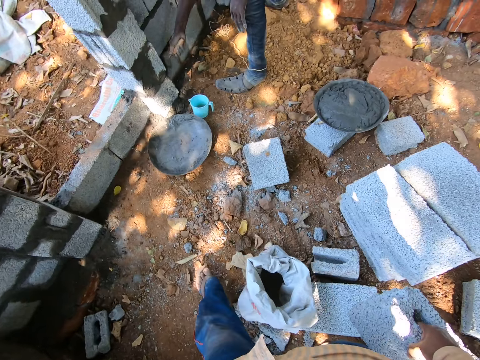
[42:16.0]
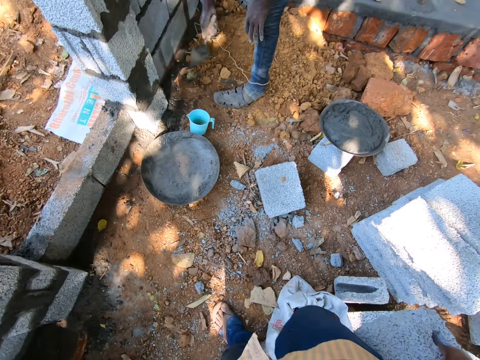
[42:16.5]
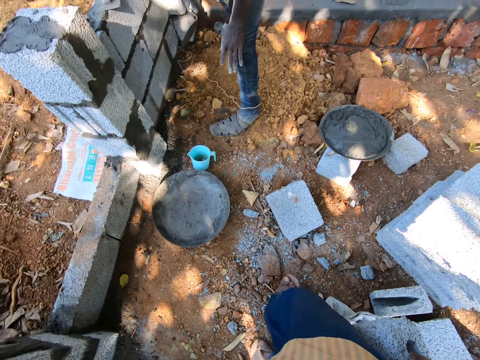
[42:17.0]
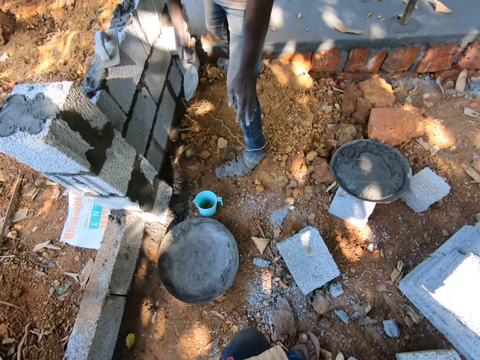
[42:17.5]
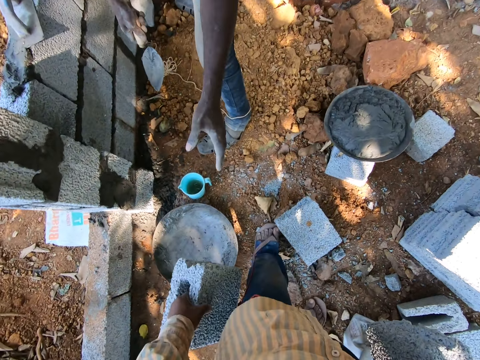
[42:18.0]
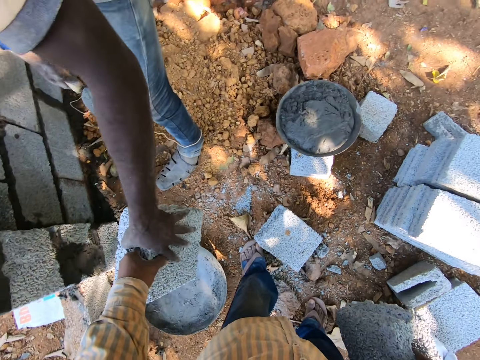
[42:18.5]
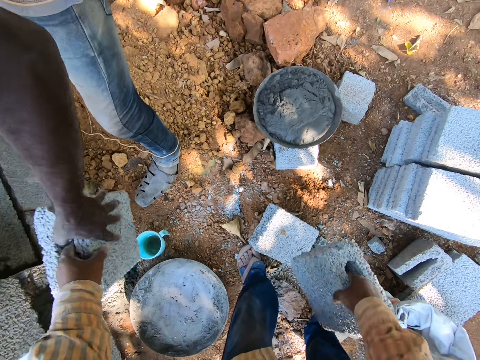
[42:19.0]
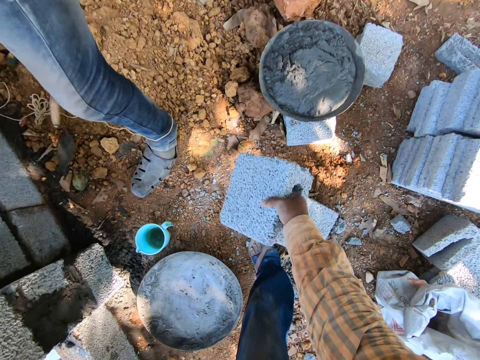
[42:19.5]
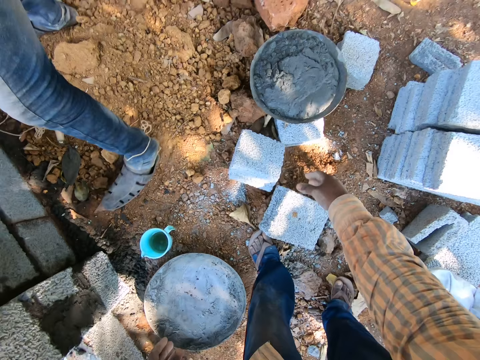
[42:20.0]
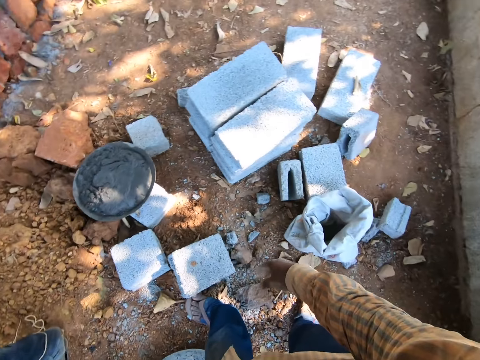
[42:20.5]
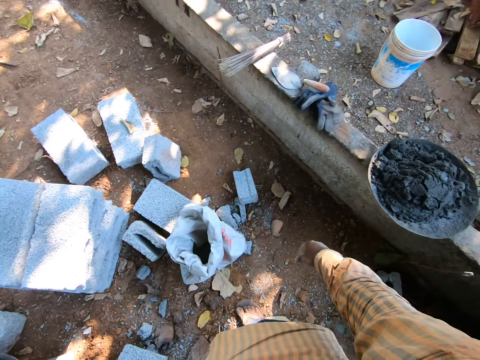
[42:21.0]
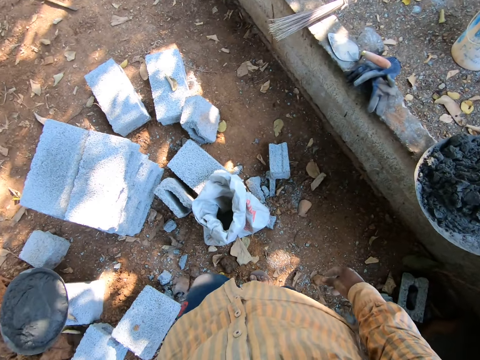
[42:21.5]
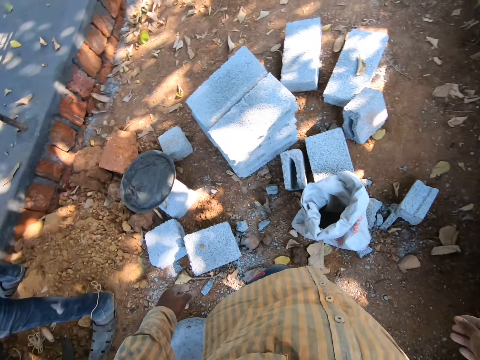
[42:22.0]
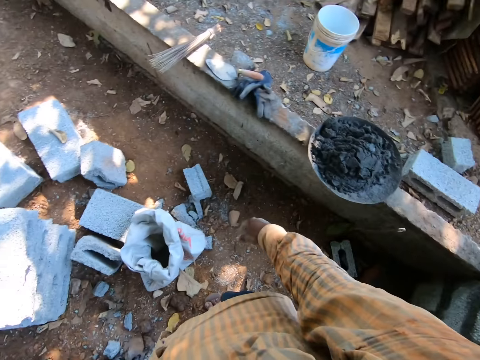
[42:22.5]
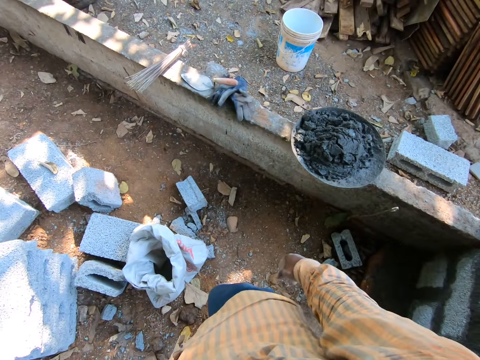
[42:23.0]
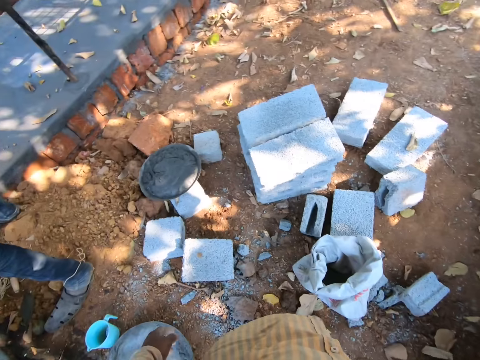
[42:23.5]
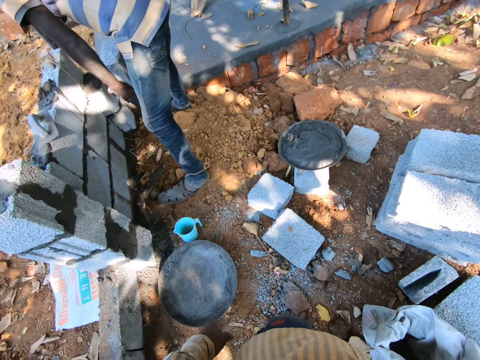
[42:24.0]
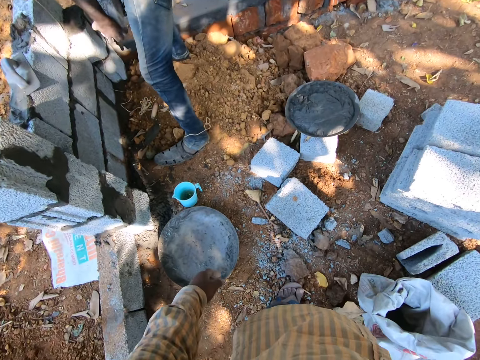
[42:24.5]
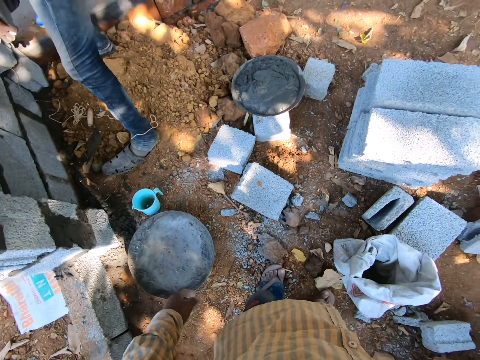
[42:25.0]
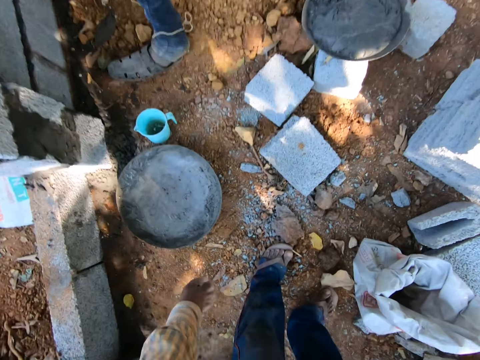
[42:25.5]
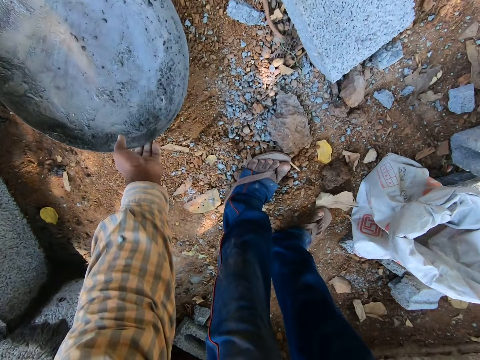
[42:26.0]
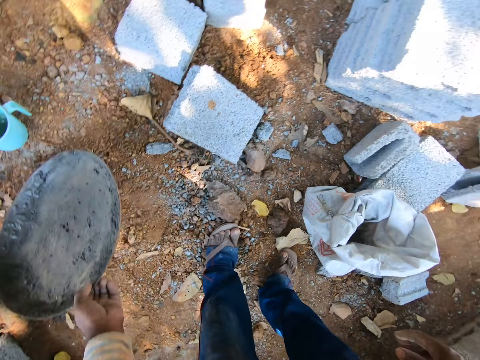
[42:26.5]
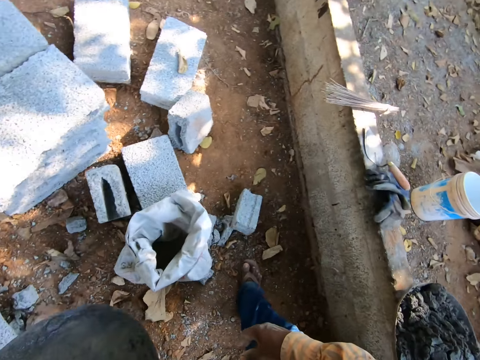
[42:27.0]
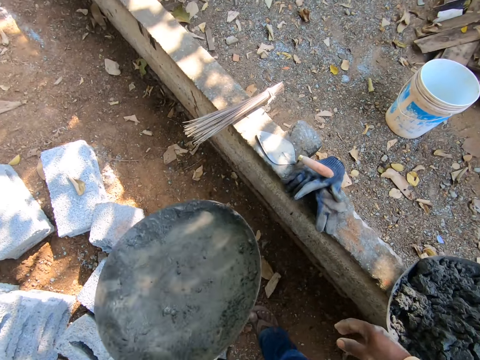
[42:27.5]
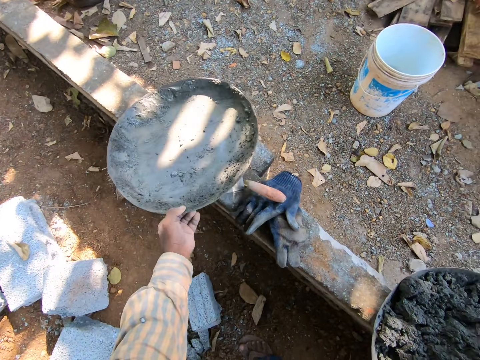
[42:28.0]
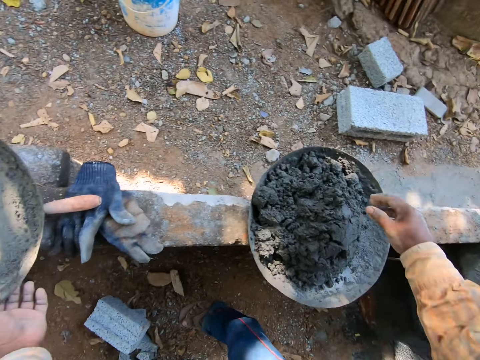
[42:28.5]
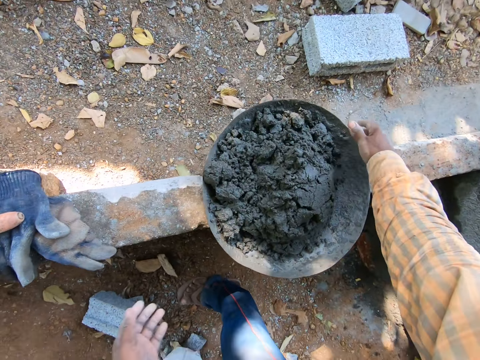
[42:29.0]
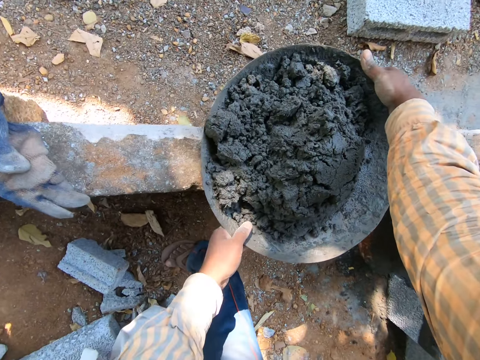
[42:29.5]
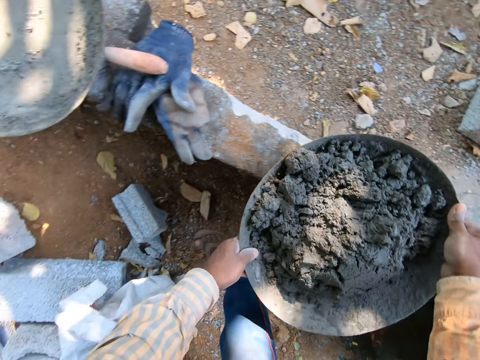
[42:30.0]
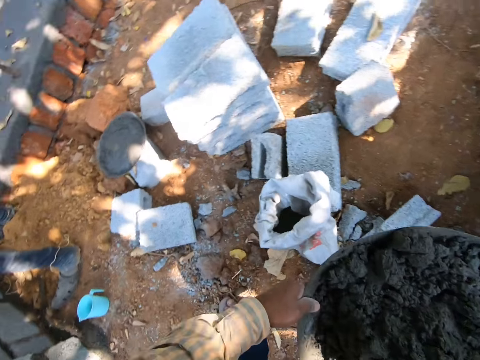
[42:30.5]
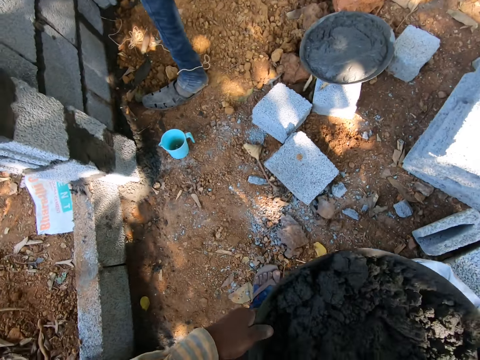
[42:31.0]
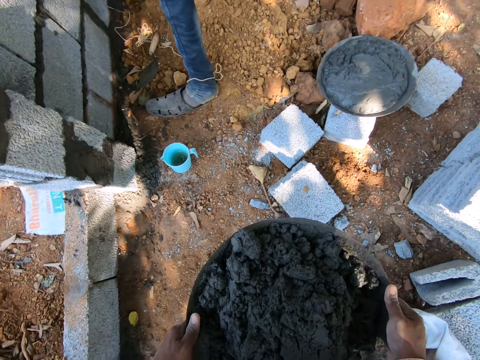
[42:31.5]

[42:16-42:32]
The camera wearer gives a half of the concrete block to a man with his left hand. He drops a half of the concrete block on the ground with his right hand. He looks around. He picks a head pan from the ground with his left hand. He drops the head pan on a wall with his left hand. He picks the head pan from the wall with both hands.

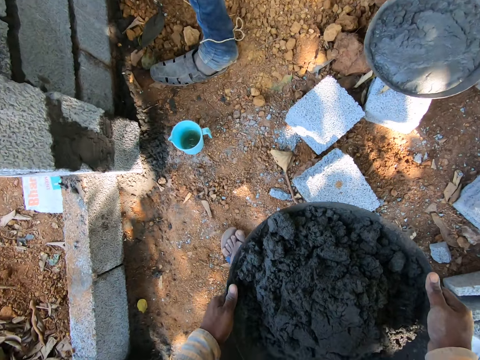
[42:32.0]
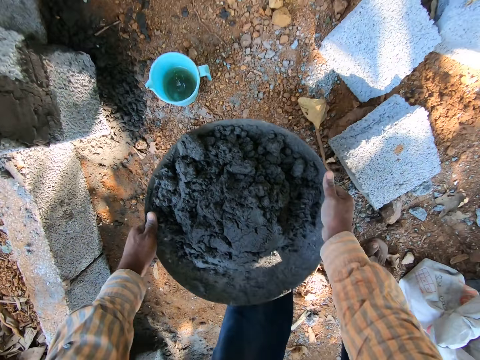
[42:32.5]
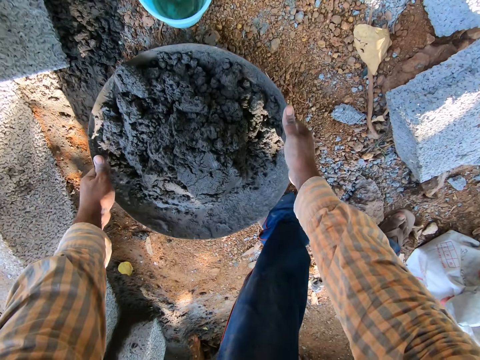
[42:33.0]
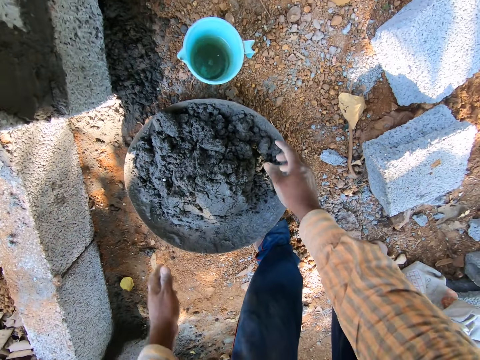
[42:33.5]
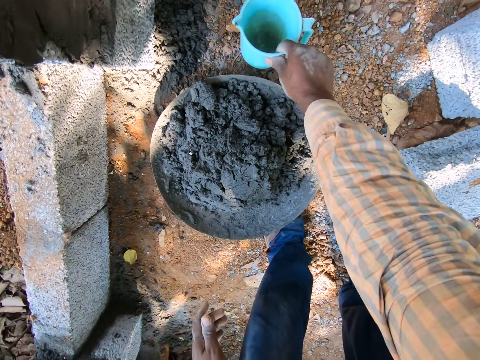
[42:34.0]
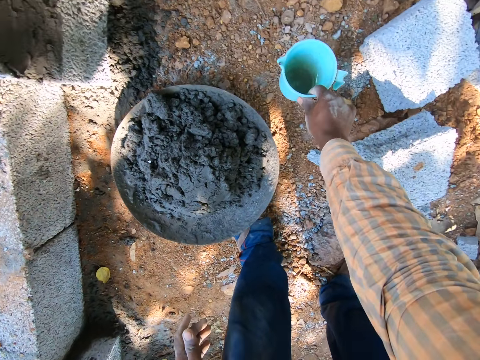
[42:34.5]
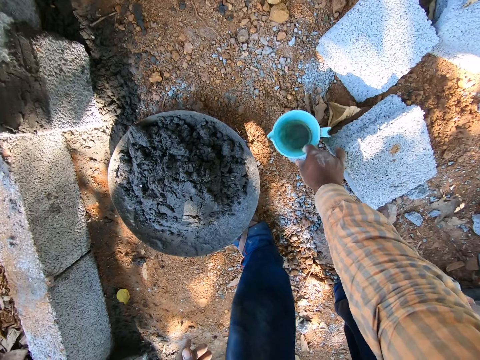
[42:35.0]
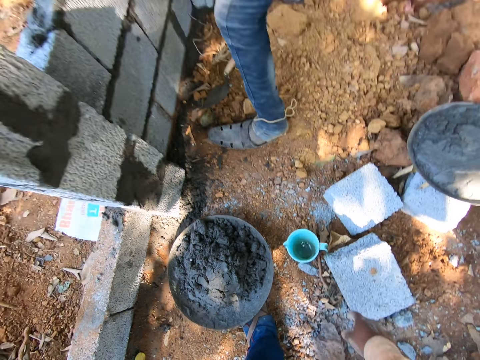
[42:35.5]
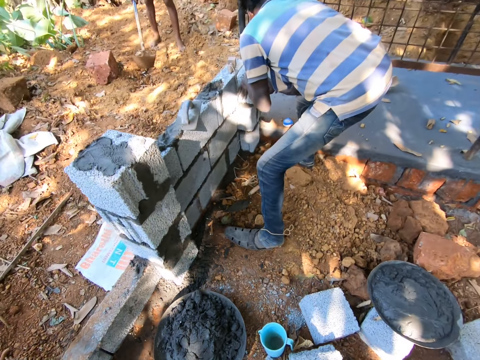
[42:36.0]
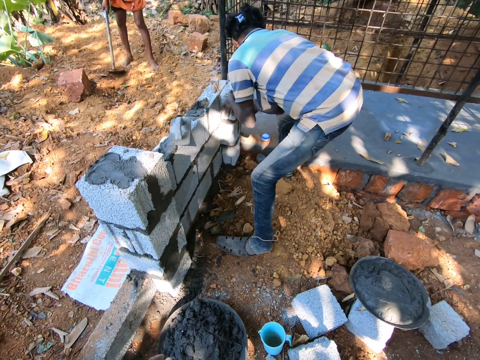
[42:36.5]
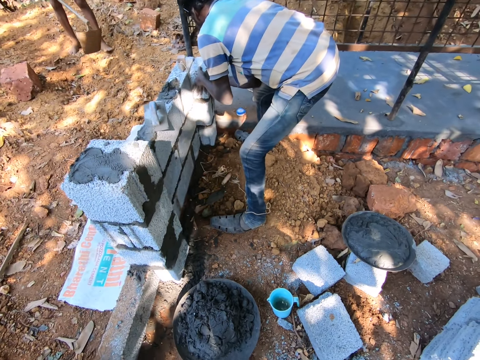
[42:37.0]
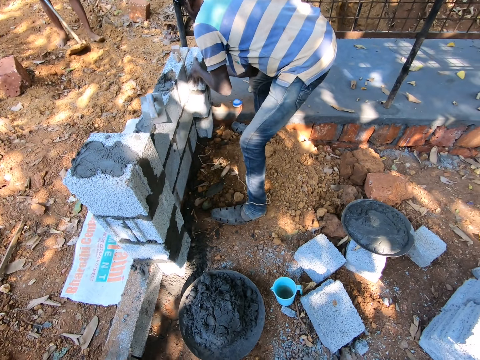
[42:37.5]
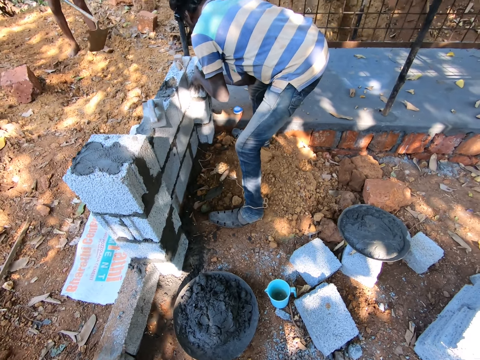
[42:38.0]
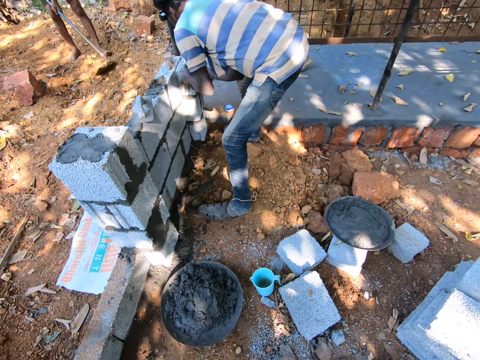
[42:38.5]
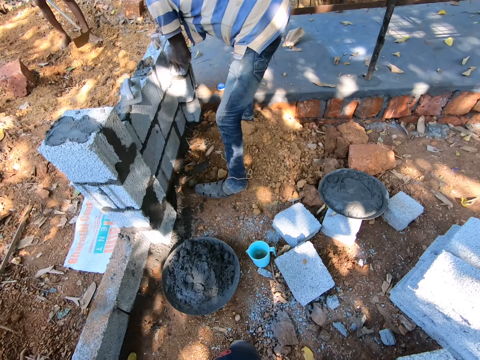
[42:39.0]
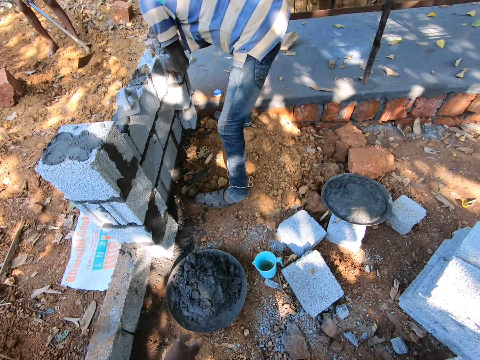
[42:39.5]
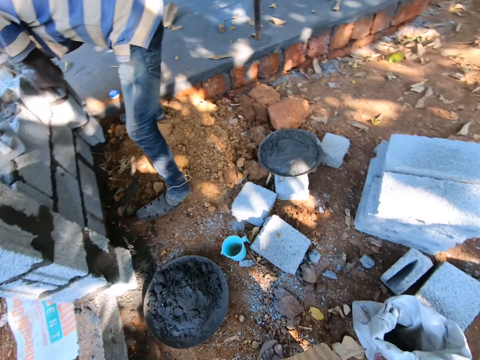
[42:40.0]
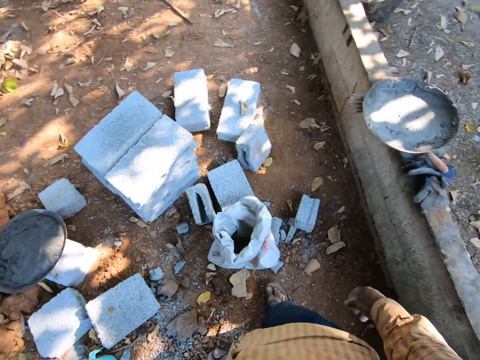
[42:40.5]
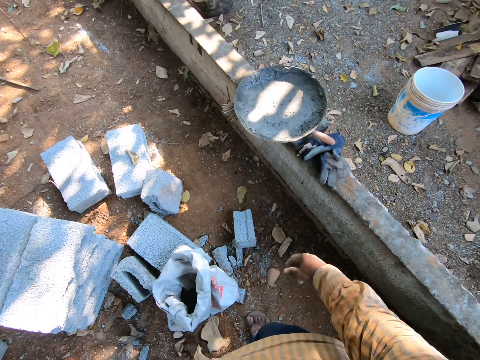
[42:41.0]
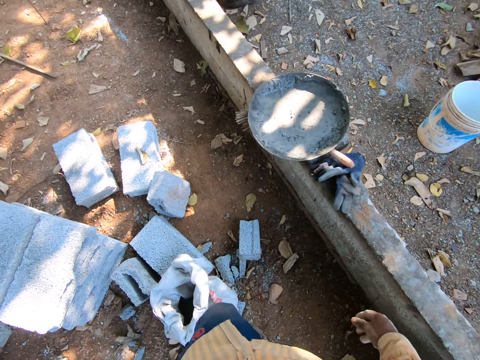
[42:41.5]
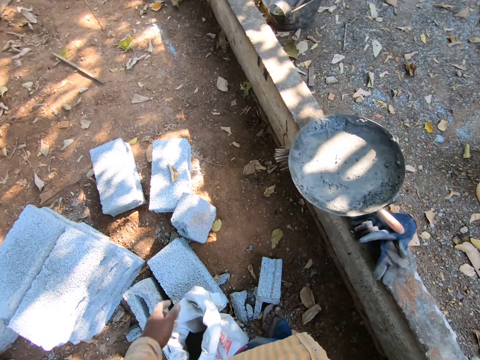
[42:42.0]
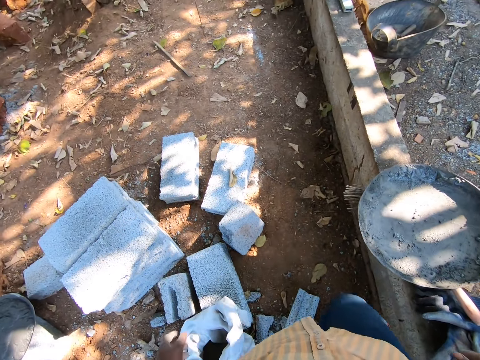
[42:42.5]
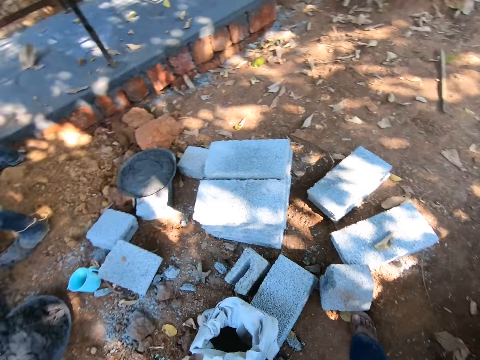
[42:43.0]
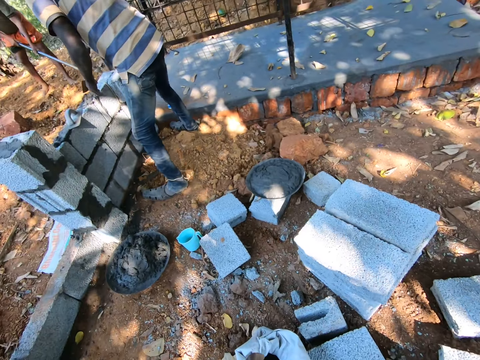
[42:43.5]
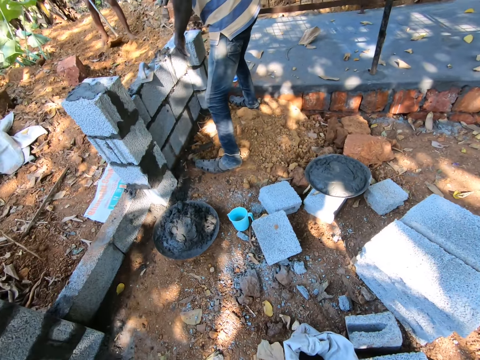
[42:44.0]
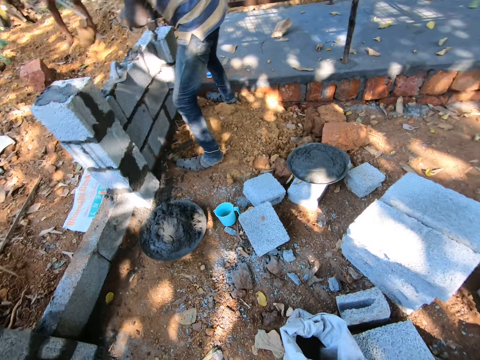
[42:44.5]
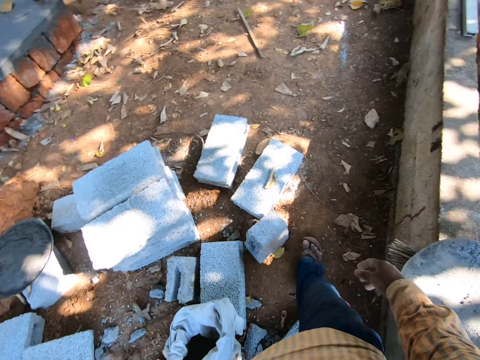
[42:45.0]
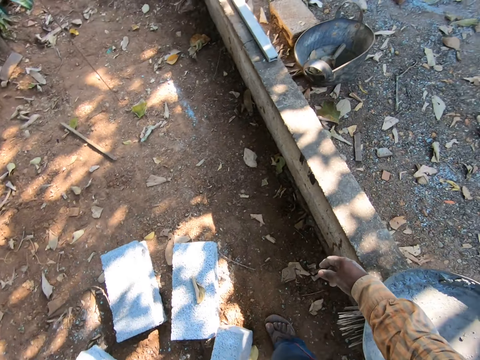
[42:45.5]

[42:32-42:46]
The camera wearer drops the head pan on the ground with both hands. He moves a blue cup on the floor with his right hand. A man hoes the ground with a hoe in both hands. Another man hits a concrete block with his right hand. The camera wearer turns around. He looks and moves forward.
